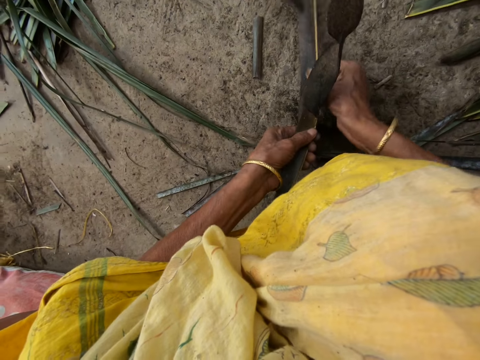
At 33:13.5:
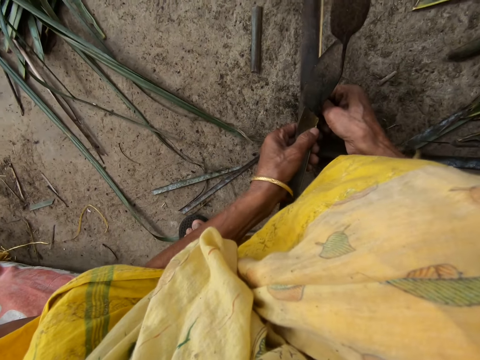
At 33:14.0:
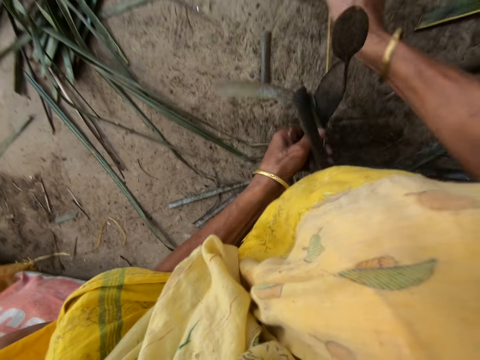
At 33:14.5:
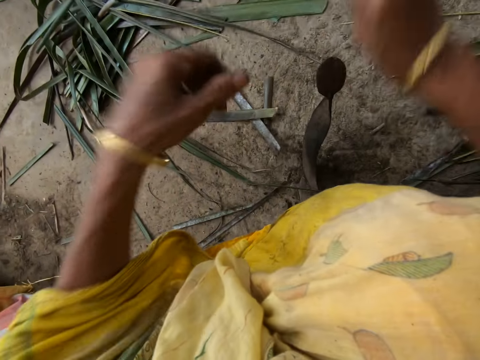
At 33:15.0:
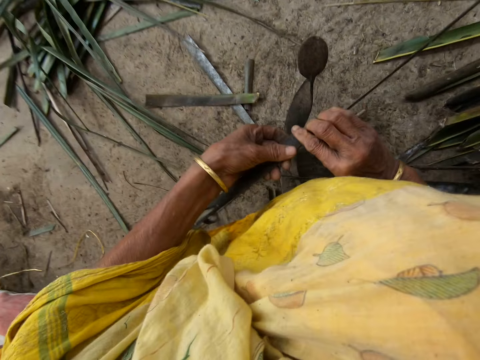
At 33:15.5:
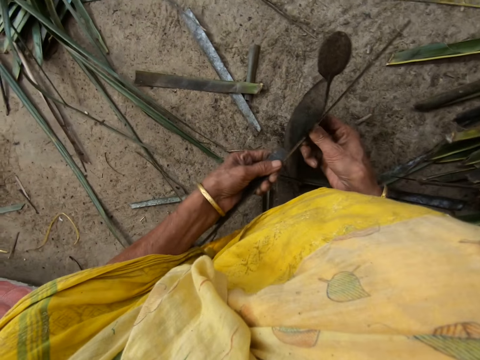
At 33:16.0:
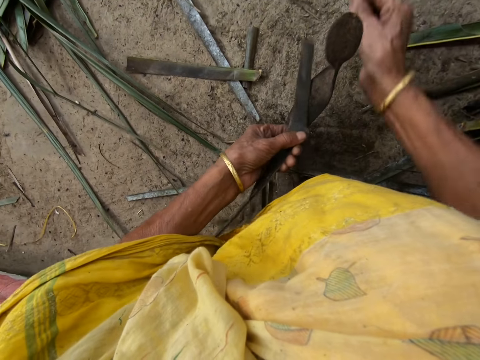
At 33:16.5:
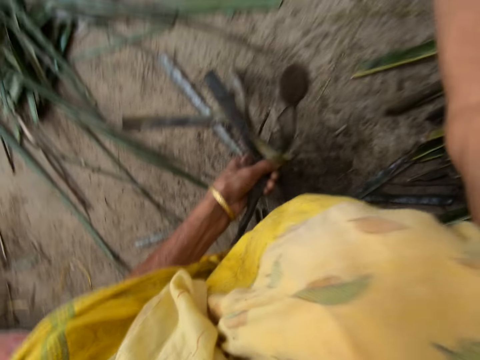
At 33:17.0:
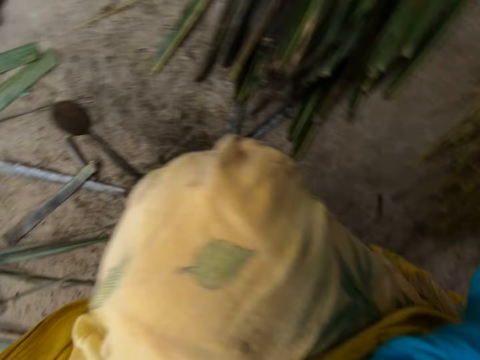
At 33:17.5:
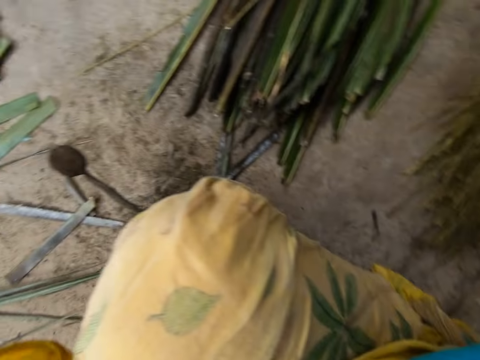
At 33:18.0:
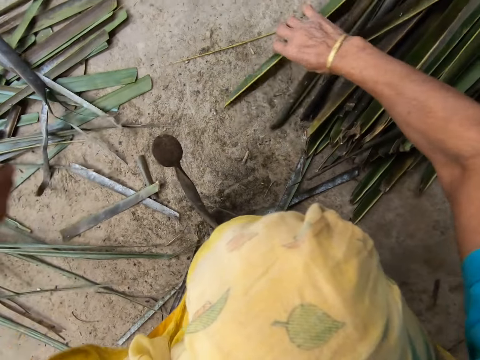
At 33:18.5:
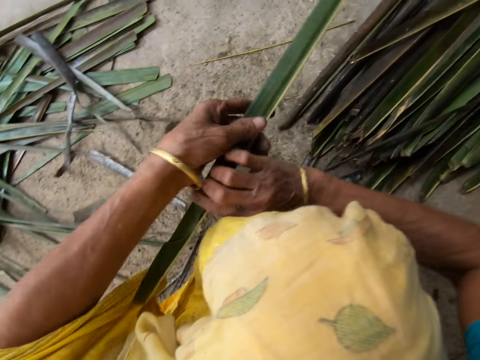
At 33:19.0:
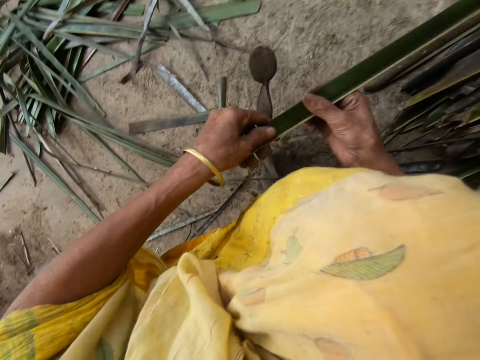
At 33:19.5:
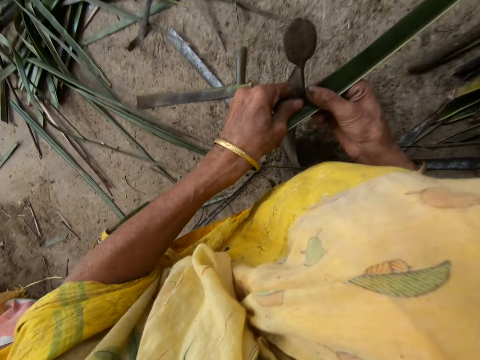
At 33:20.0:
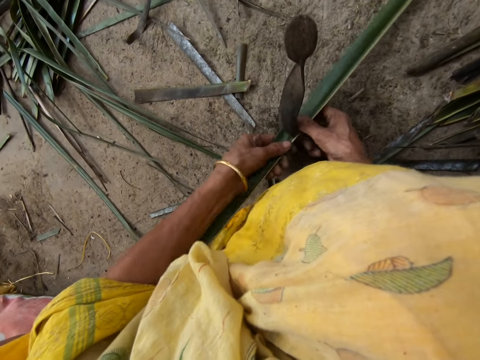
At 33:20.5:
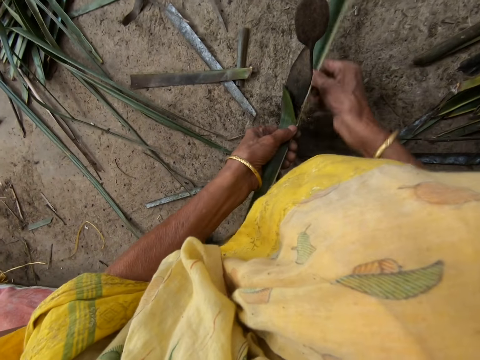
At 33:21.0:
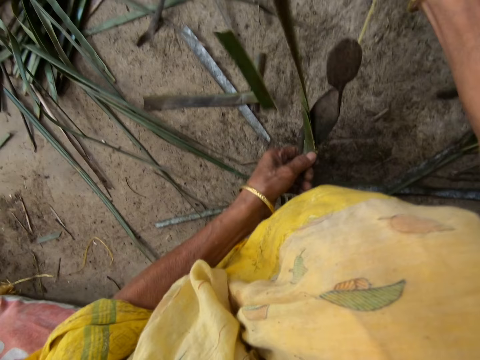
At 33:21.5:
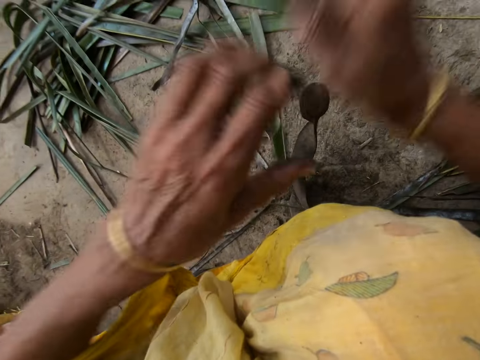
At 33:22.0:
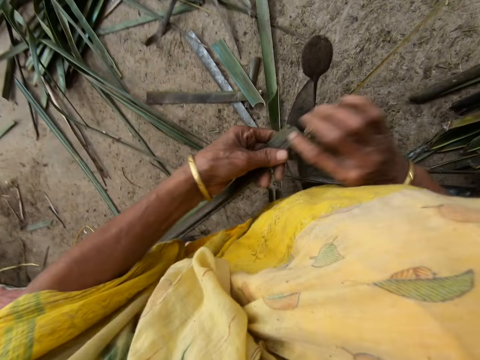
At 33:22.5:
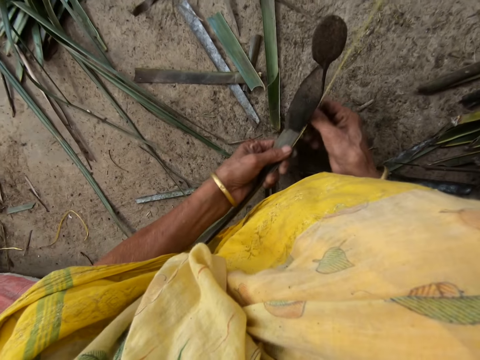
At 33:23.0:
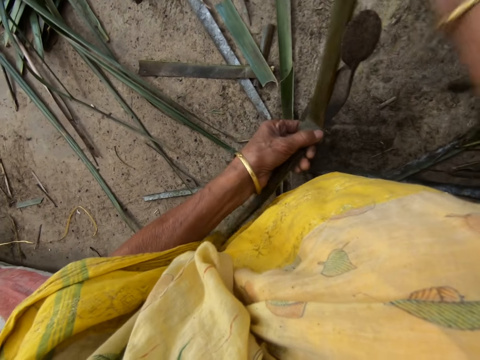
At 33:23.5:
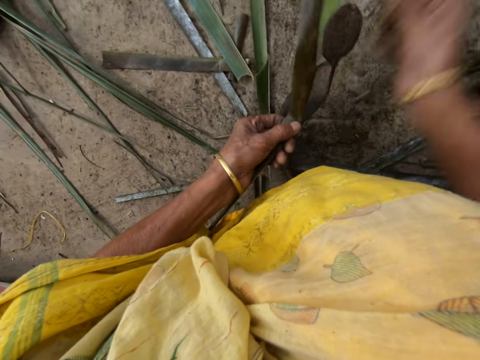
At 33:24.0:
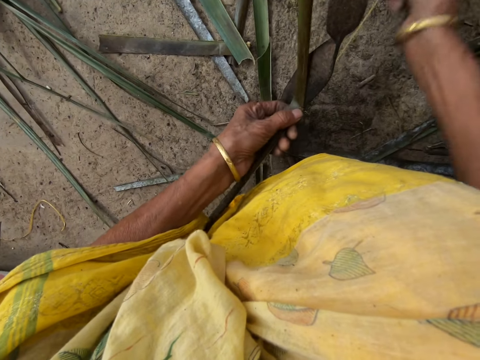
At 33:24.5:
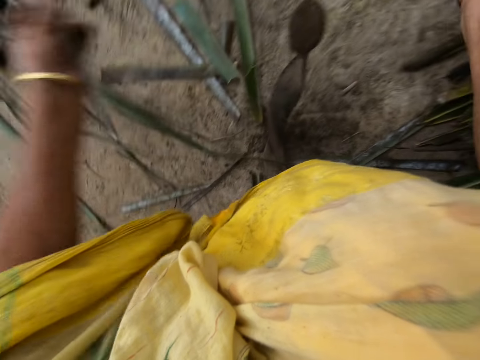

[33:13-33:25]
The camera wearer drops the stick on the floor among others with her right hand. She picks up a leaflet or sisal from the floor with her right hand. She trims the leaflet from a stick with the sharp-edged iron rod on the floor. She pierces the sisal.

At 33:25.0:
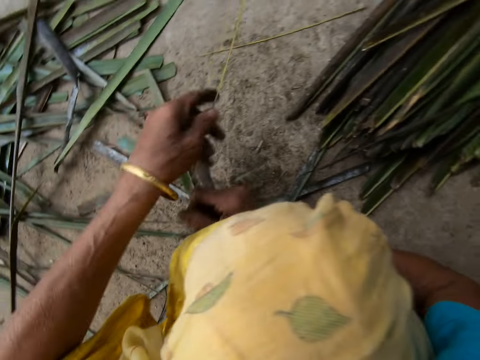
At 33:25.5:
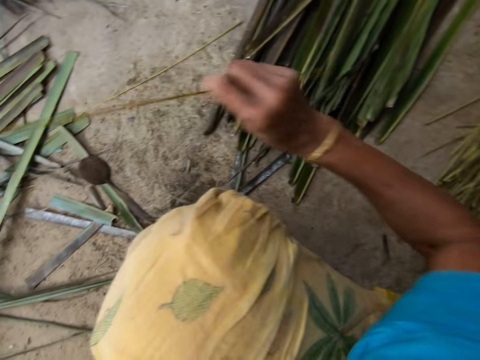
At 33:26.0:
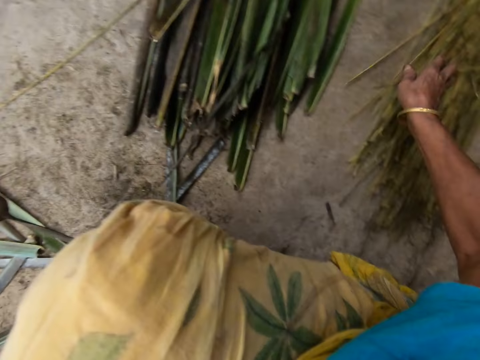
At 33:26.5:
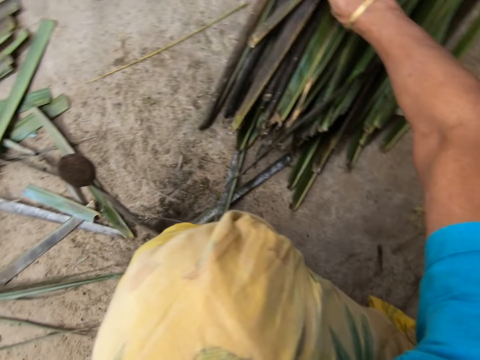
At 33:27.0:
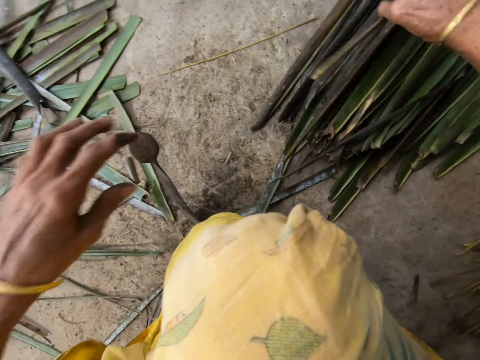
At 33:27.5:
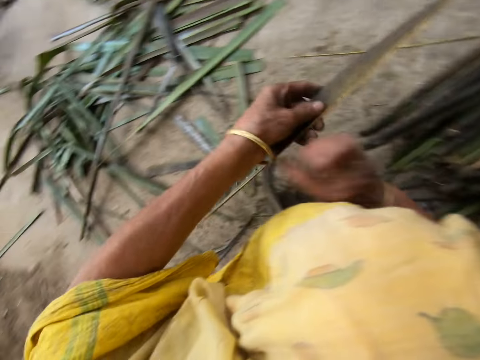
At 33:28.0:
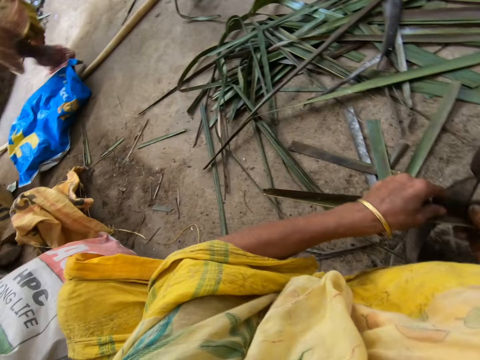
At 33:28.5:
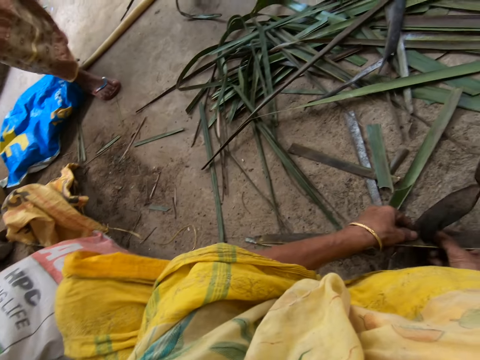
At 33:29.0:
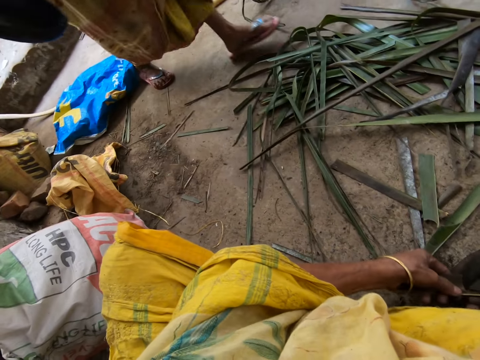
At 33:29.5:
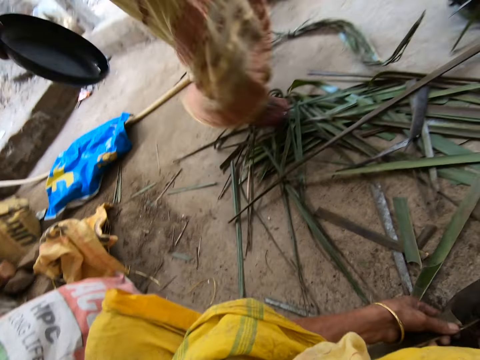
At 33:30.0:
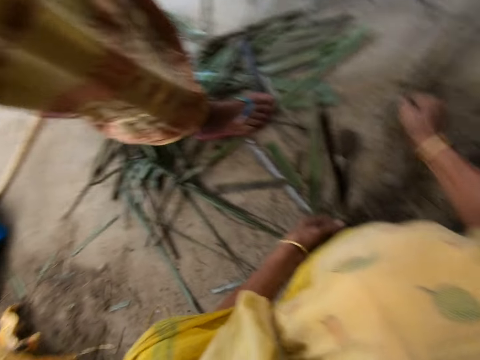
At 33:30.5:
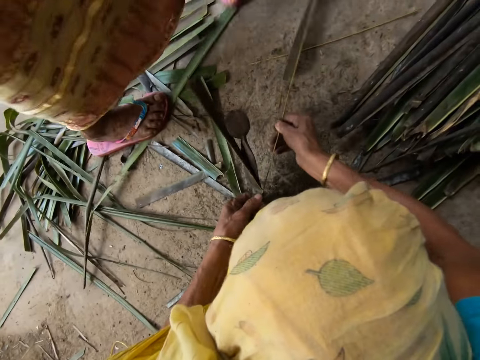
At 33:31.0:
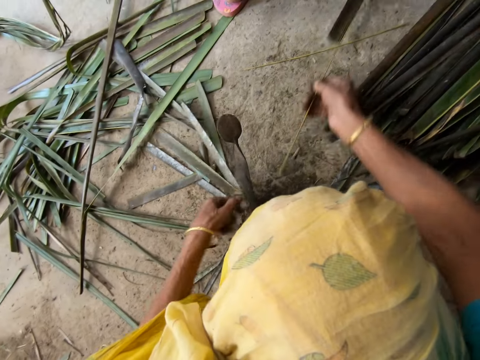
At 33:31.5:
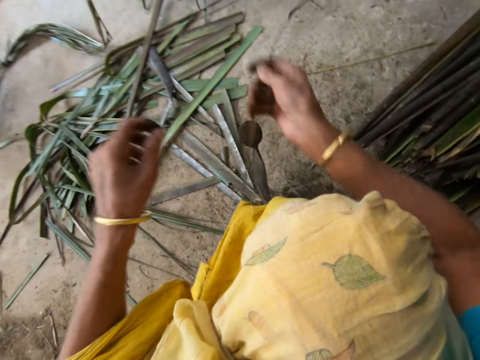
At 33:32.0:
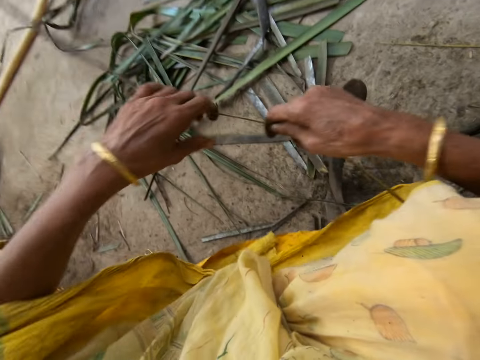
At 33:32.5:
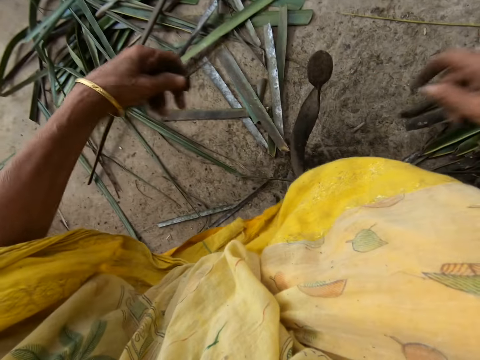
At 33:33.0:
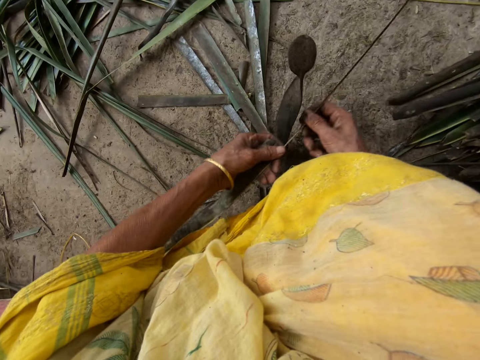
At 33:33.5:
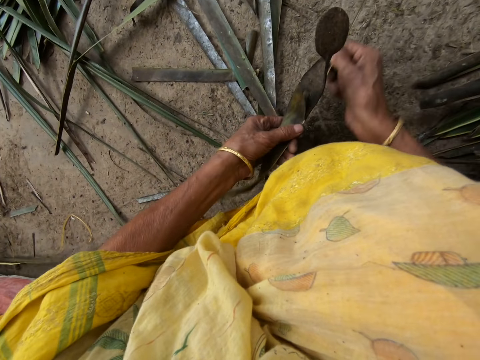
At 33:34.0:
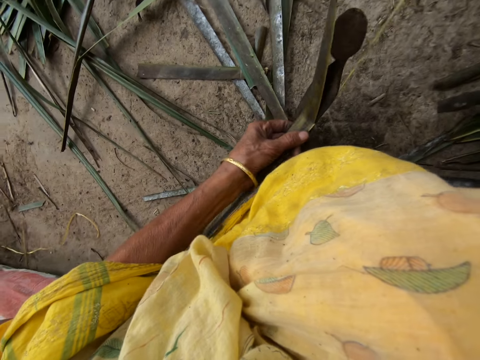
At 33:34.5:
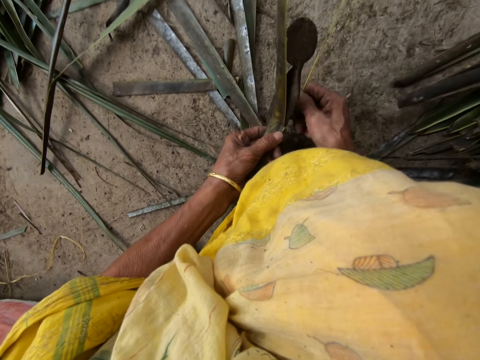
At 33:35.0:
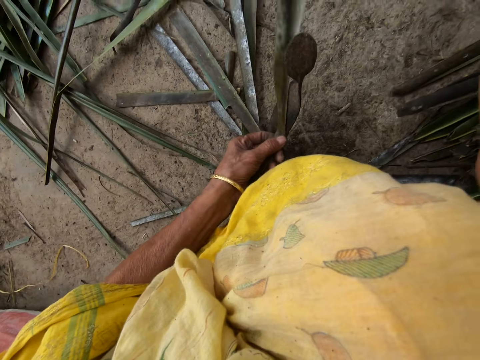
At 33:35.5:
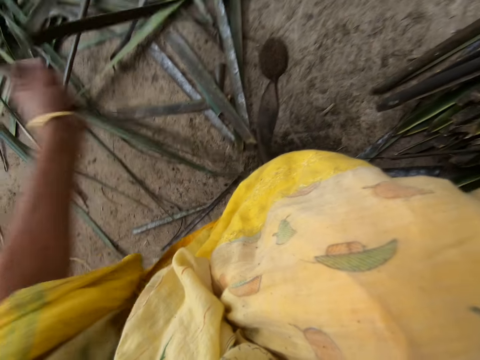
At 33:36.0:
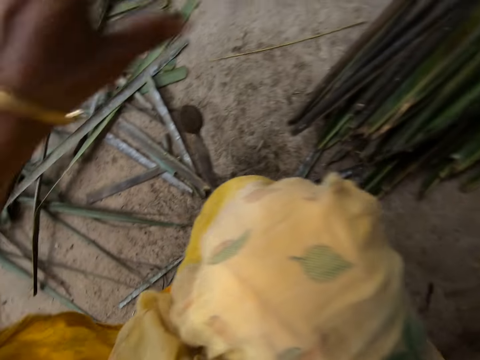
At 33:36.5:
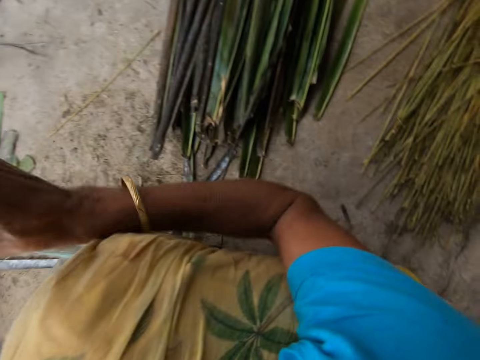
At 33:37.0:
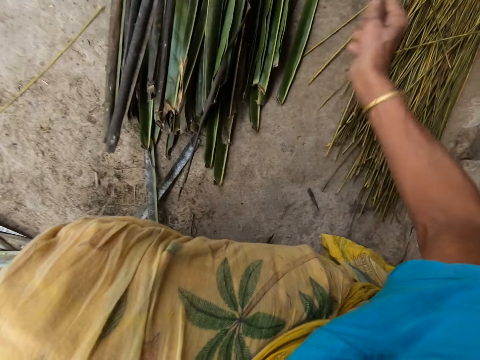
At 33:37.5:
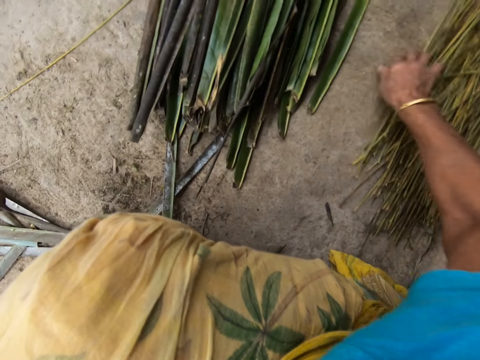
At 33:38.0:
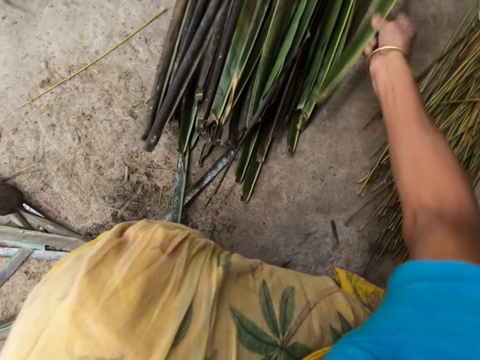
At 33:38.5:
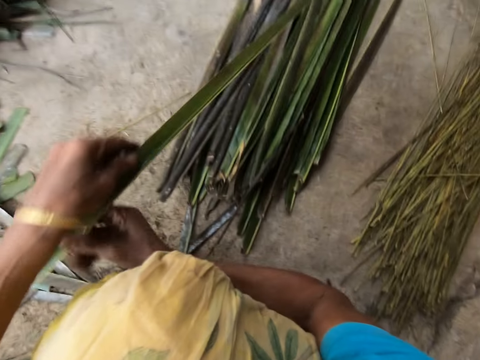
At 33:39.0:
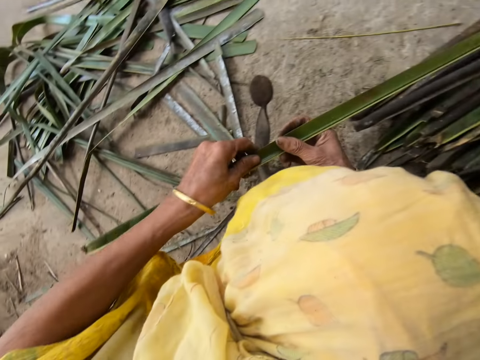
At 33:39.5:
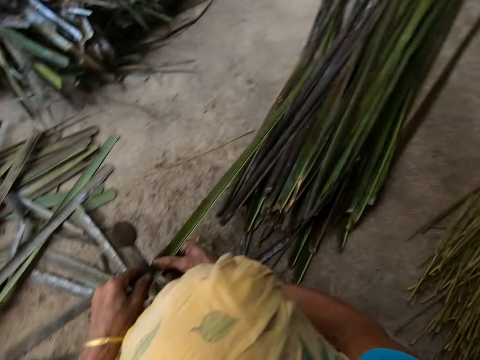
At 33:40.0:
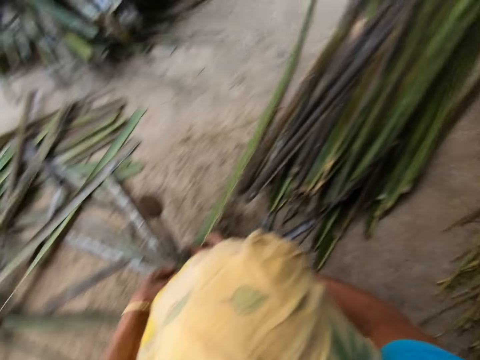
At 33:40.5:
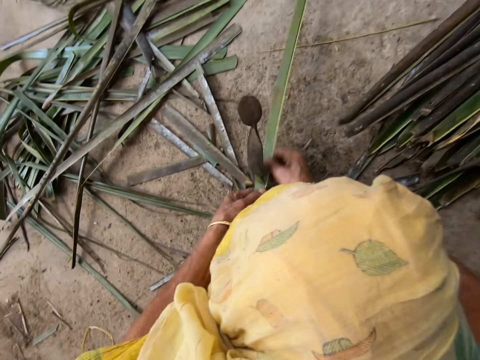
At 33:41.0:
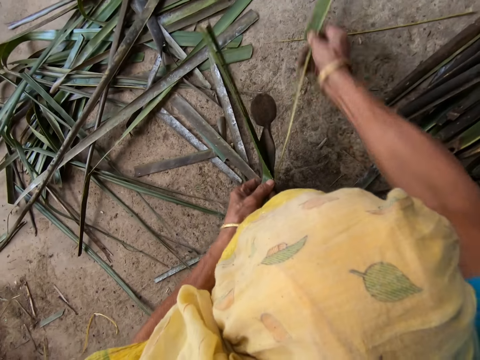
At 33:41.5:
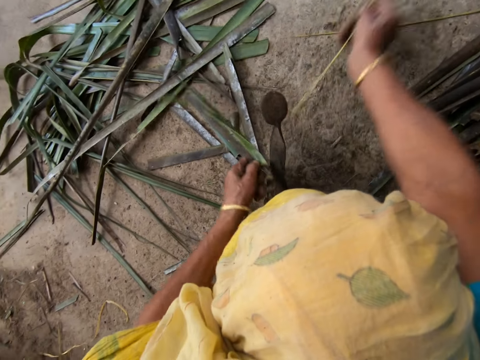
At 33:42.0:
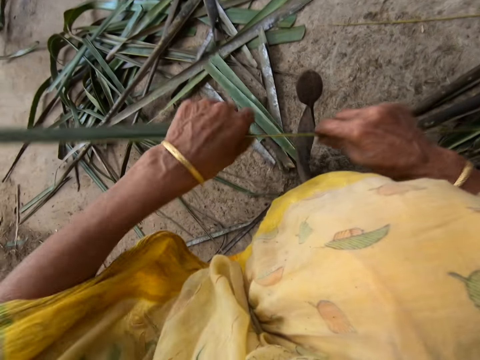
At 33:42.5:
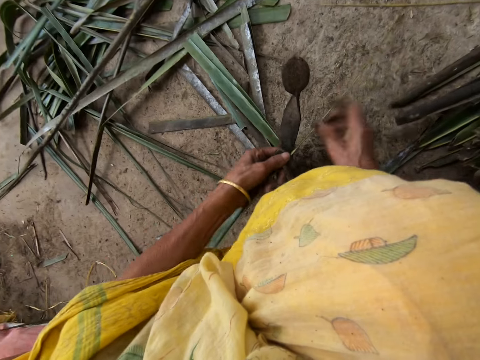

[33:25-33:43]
The camera wearer puts sisal on the left. She puts a small piece among others. She drops the stick on the floor with her right hand and picks up a leaflet from the floor with her right hand. She pierces the sisal. She trims the leaflet from a stick with the sharp-edged iron rod on the floor. A lady walks towards the camera wearer. The camera wearer puts the sisal on the left. She puts a small piece among others. She drops the stick on the floor with her right hand and picks up the leaflet from the floor with her right hand. She pierces the sisal. She trims the leaflet from the stick with the sharp-edged iron rod on the floor.
